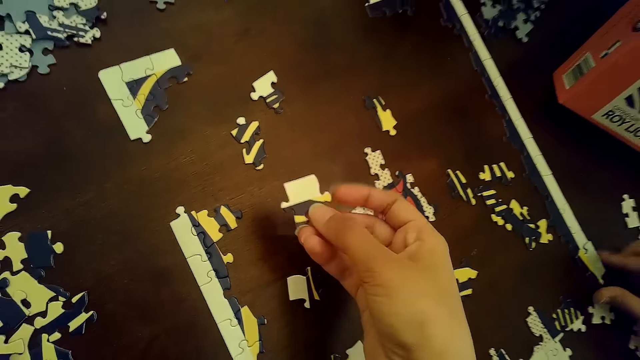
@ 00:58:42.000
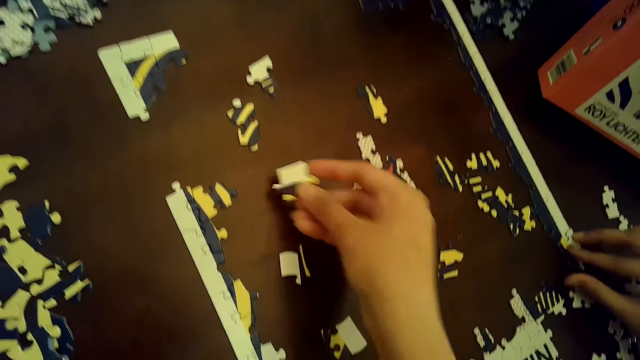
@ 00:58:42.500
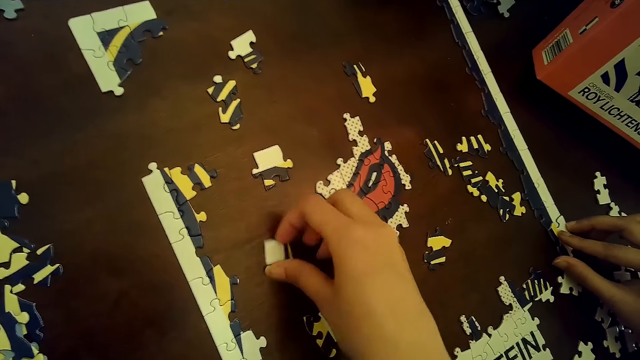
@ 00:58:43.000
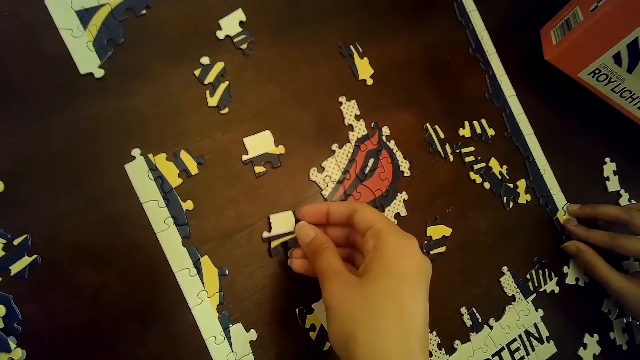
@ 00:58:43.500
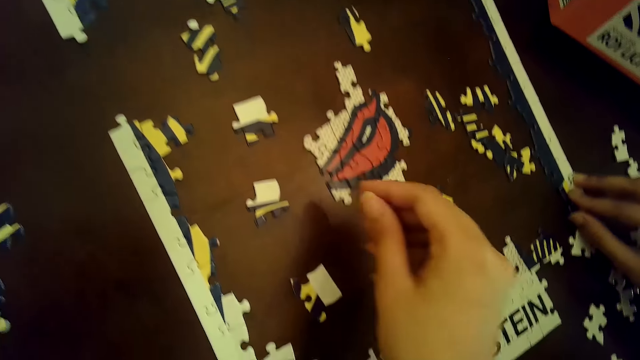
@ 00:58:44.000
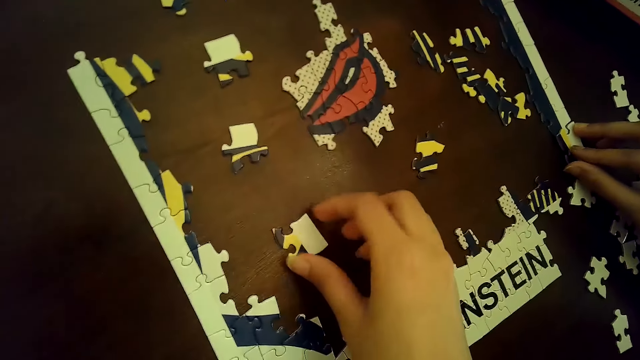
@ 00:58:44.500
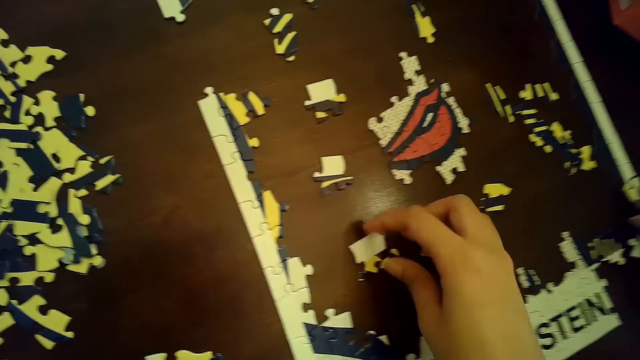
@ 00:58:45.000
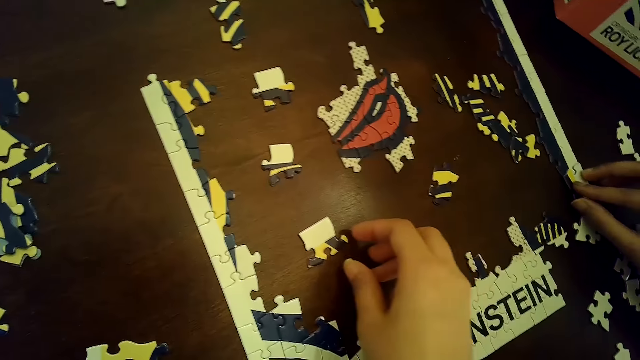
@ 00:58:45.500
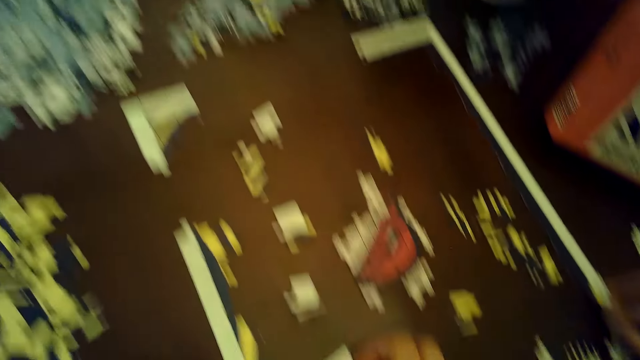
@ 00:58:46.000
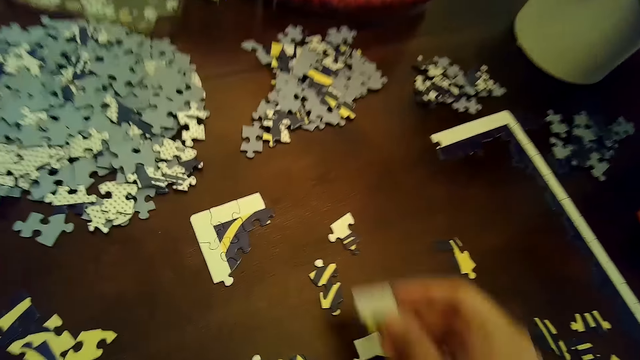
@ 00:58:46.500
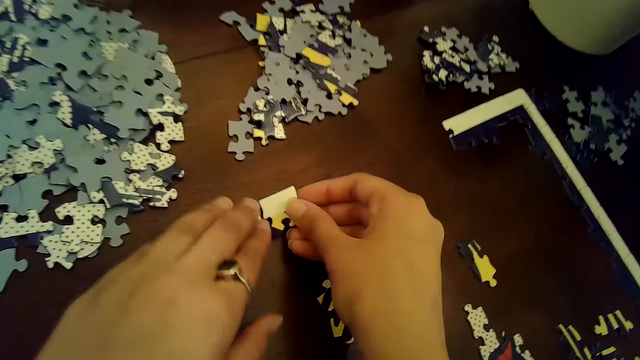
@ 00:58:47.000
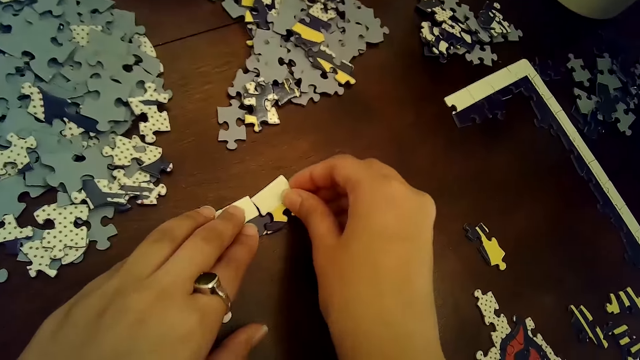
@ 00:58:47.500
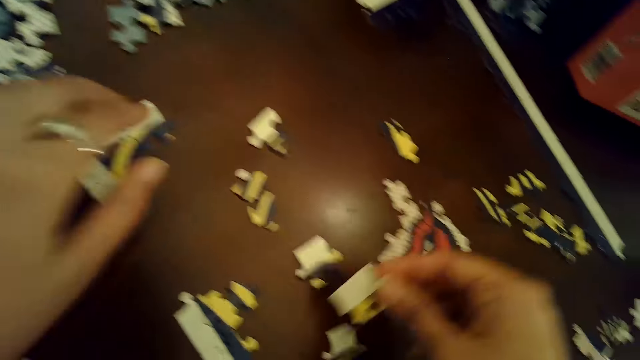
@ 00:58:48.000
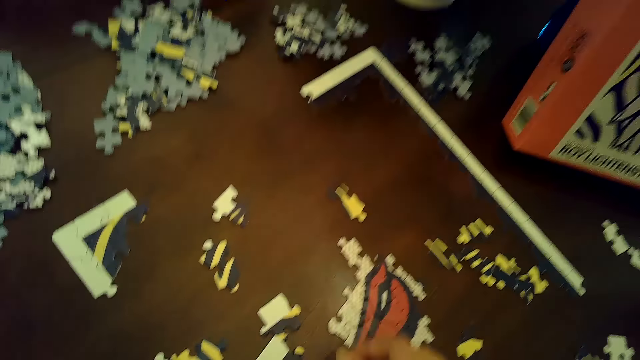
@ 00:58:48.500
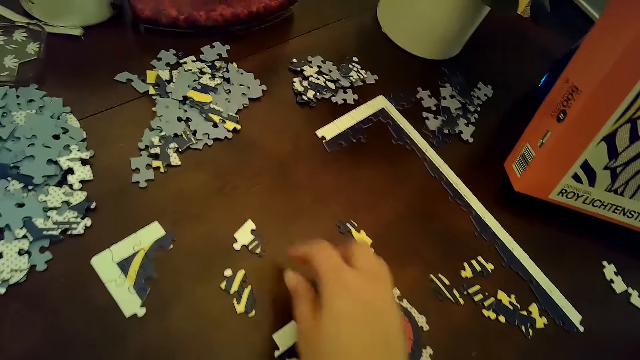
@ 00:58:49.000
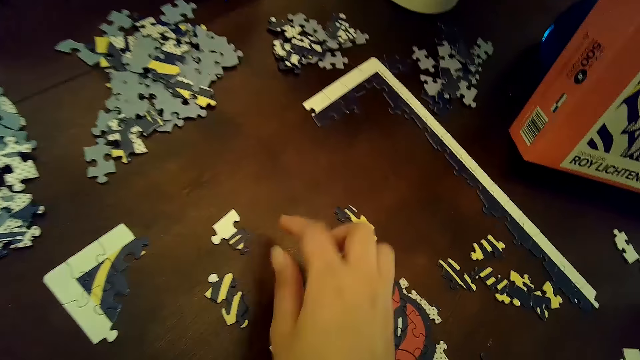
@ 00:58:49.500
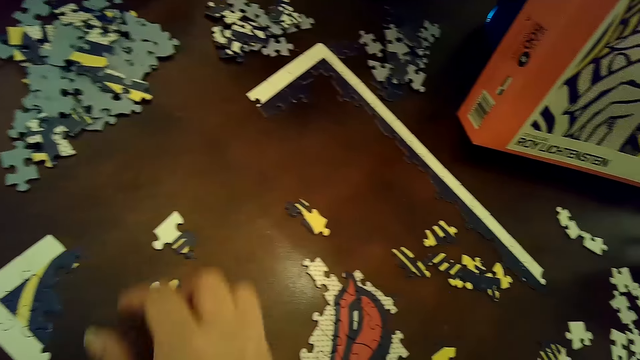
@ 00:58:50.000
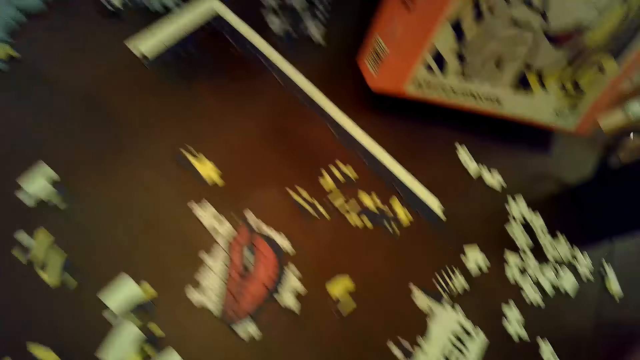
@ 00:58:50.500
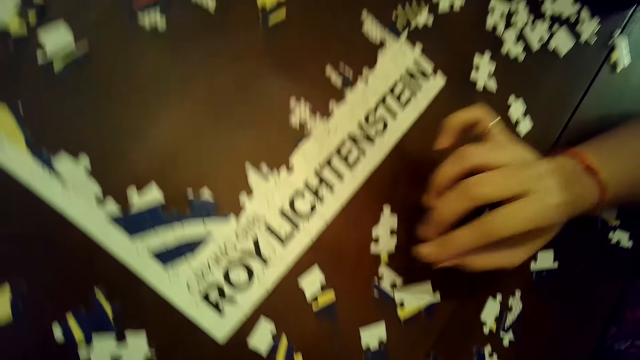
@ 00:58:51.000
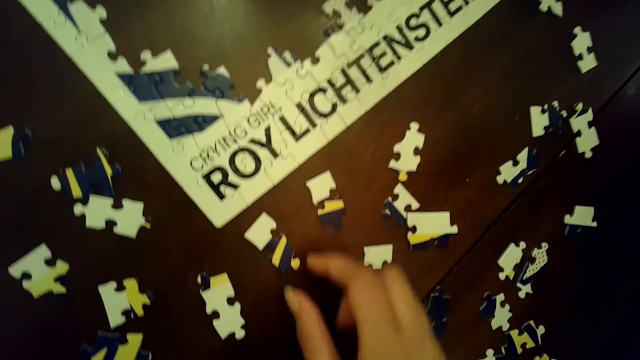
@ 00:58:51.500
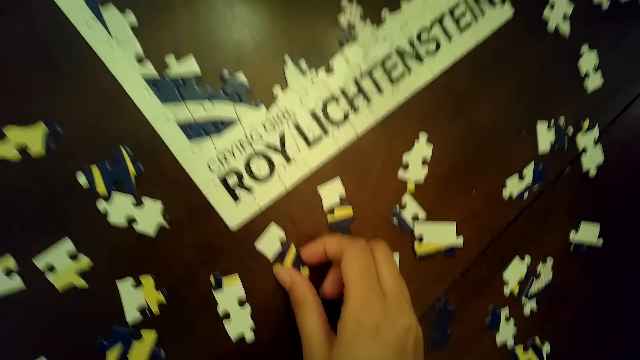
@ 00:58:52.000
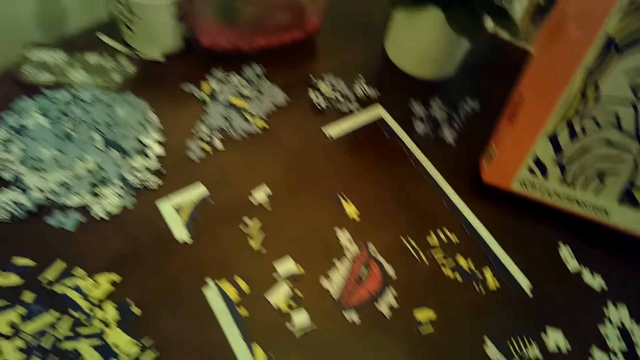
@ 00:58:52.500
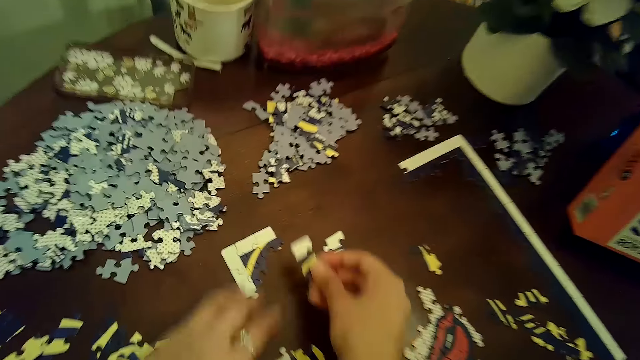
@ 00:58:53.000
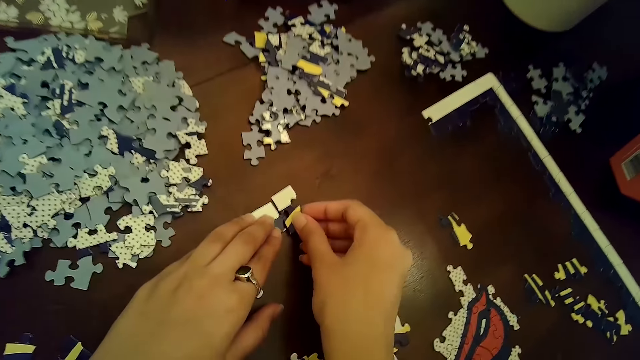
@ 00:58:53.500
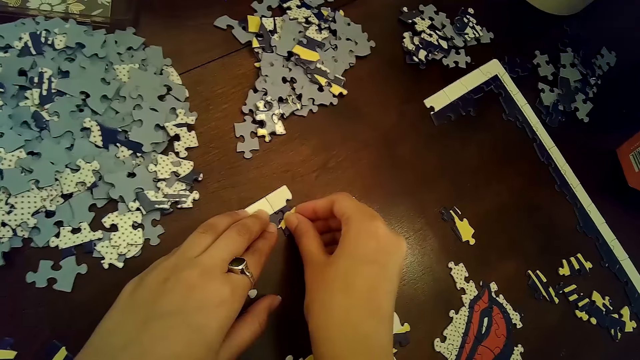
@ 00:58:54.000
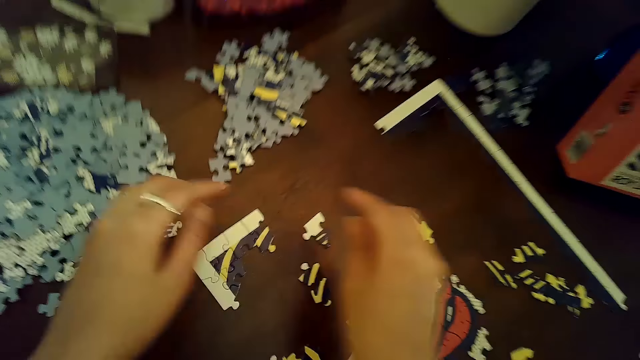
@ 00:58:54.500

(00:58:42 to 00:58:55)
The camera wearer puts a card on the table. A woman moves the puzzle piece on the puzzle with her right hand. The camera wearer picks up a card on the table. She moves a puzzle piece or card with her right hand. She moves a puzzle piece with her right hand again. She puts a card on the table. She picks up a card on the table. She moves a puzzle piece with her right hand. She puts a card on the puzzle. She picks a puzzle piece from the table with her right hand. She places the puzzle piece on the table with her right hand. She moves a puzzle piece with her right hand. She picks up a card on the table. The woman moves a puzzle piece with her right hand. The camera wearer picks a puzzle piece from the table with her right hand. She connects the puzzle piece to the puzzle with both hands.

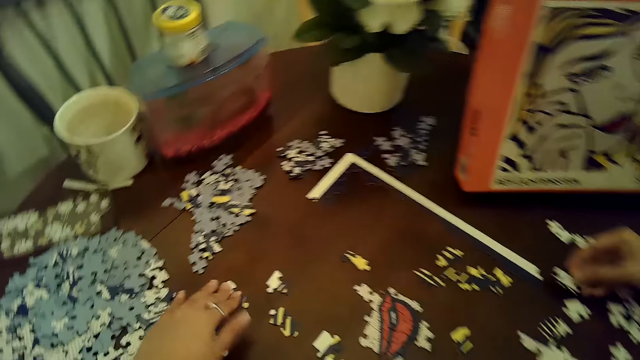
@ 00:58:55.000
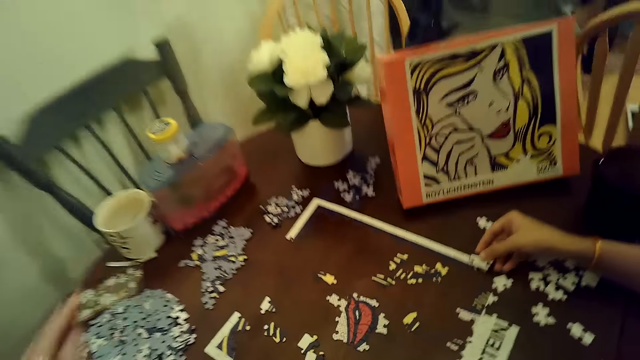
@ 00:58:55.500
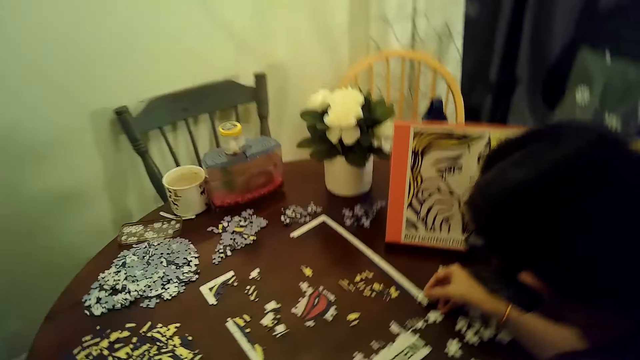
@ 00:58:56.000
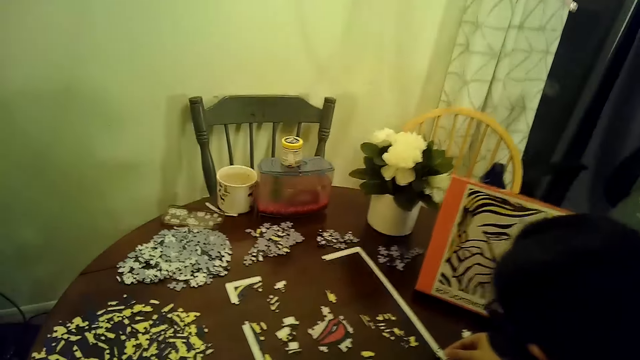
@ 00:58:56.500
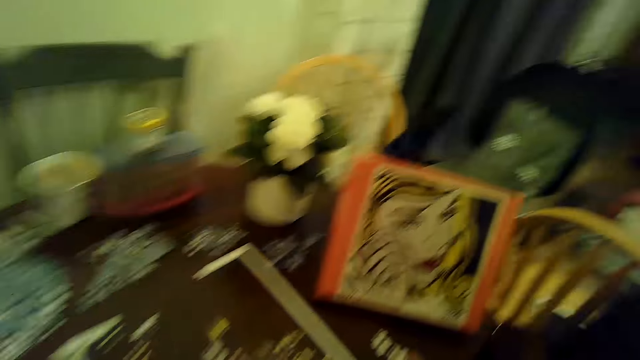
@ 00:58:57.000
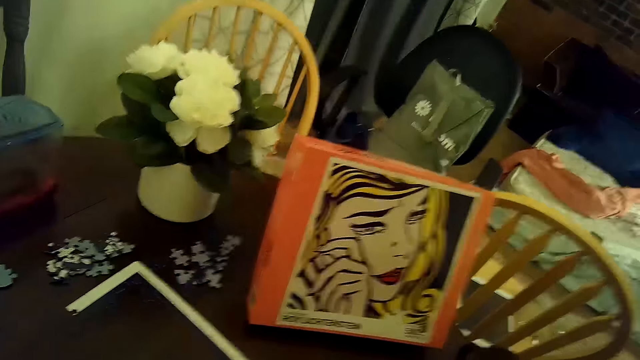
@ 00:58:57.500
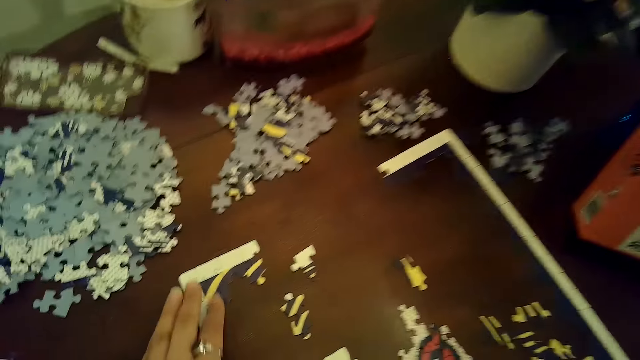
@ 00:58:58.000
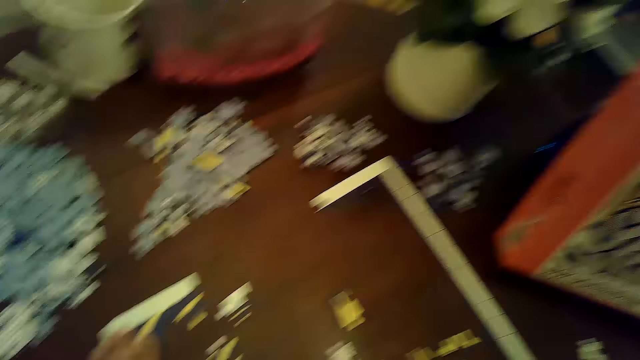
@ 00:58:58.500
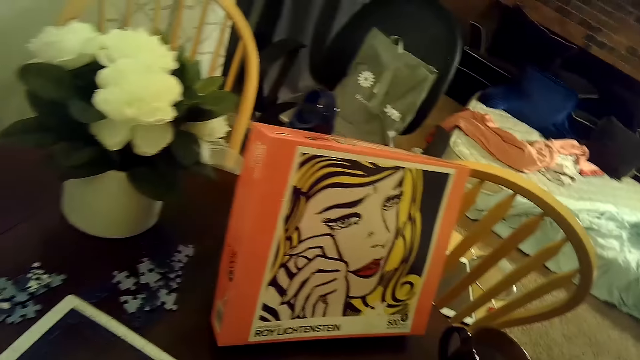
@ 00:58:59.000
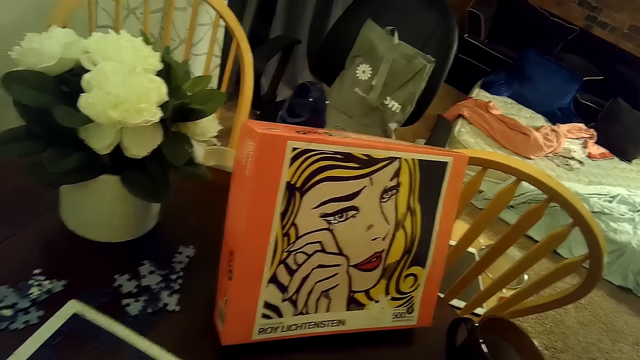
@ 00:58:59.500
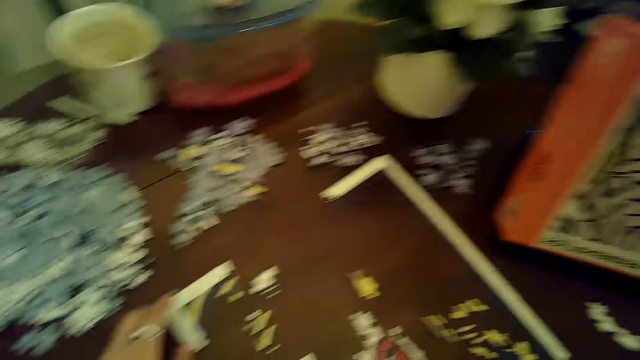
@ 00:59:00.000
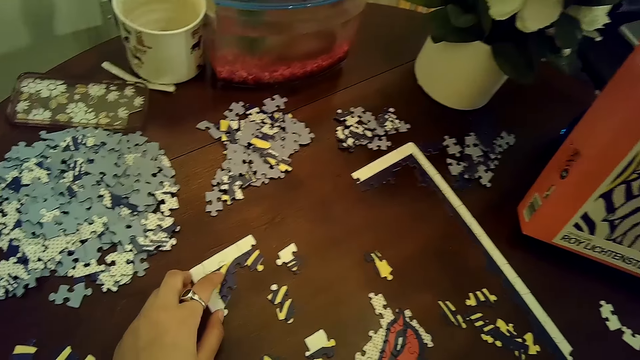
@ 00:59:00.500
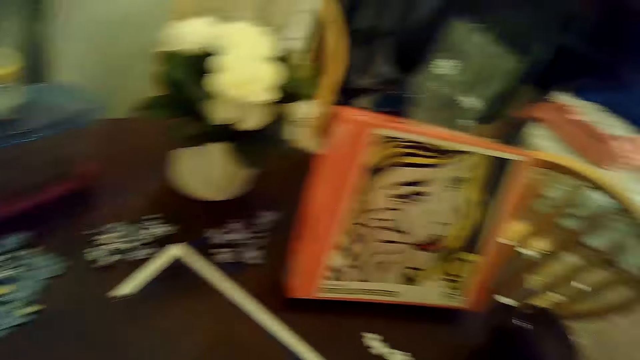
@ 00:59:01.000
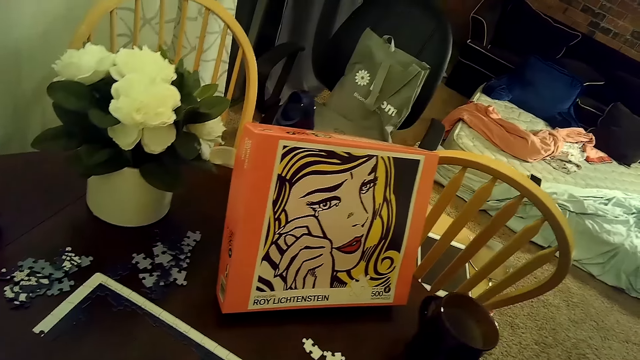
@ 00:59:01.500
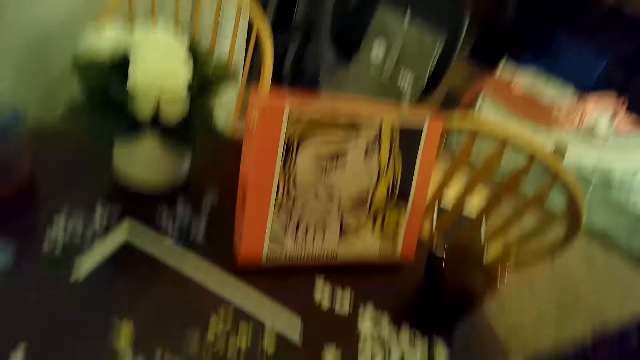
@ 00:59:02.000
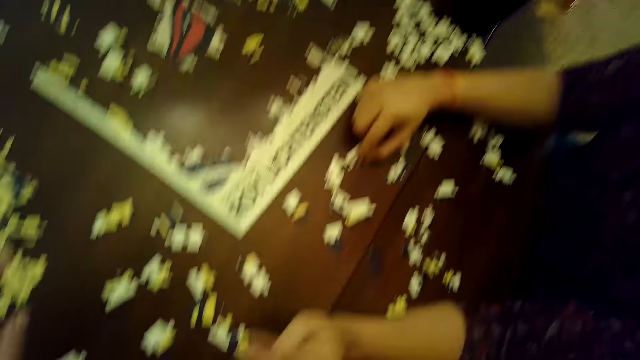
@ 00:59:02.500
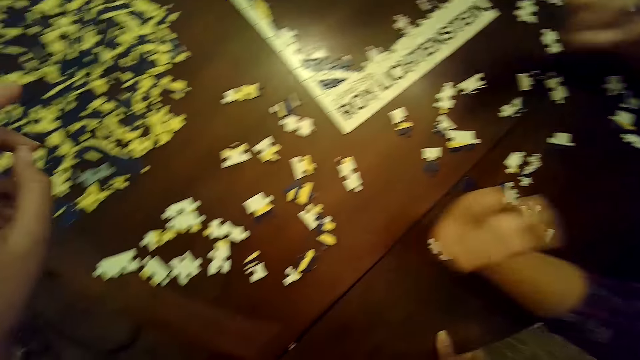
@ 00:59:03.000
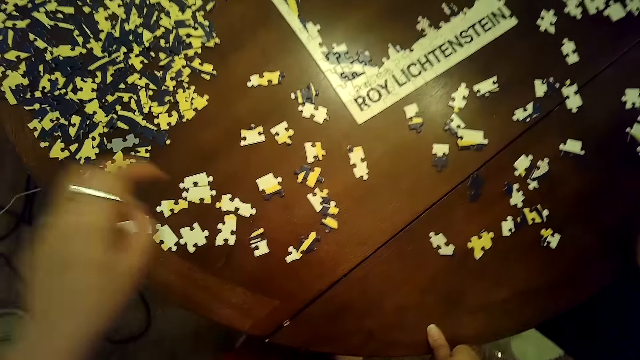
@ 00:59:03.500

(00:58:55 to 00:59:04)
A woman connects a puzzle piece or card to the puzzle with her right hand. The camera wearer moves a part of the puzzle with her left hand. She arranges cards on the puzzle. She touches a part of the puzzle with her left hand. The woman moves a puzzle piece with her right hand.
